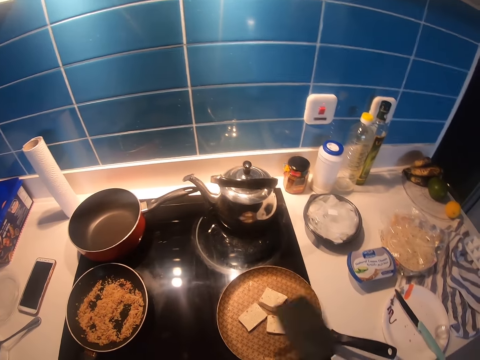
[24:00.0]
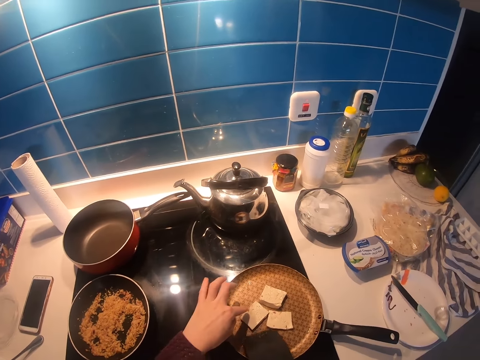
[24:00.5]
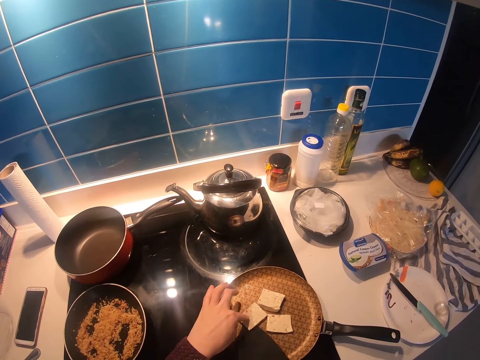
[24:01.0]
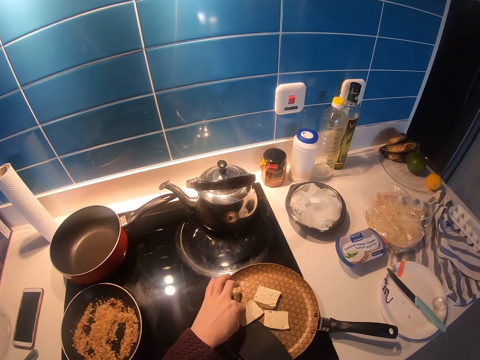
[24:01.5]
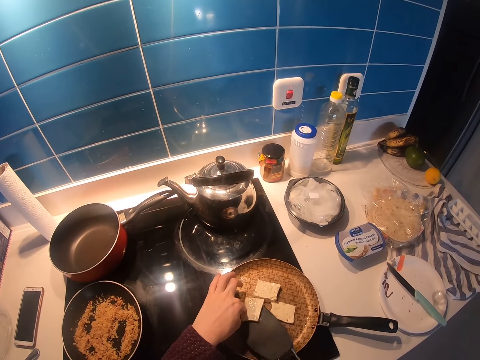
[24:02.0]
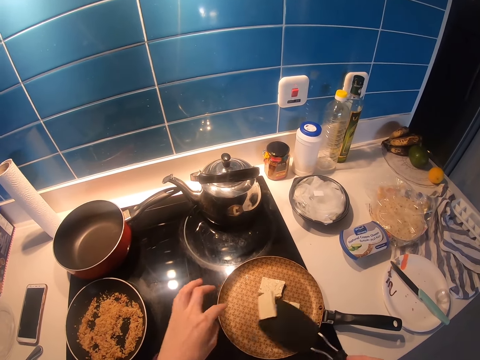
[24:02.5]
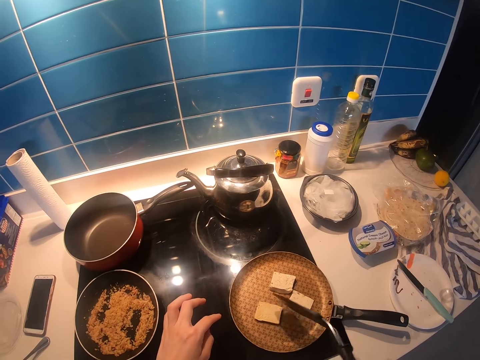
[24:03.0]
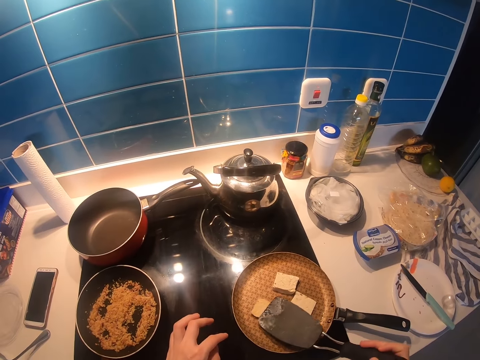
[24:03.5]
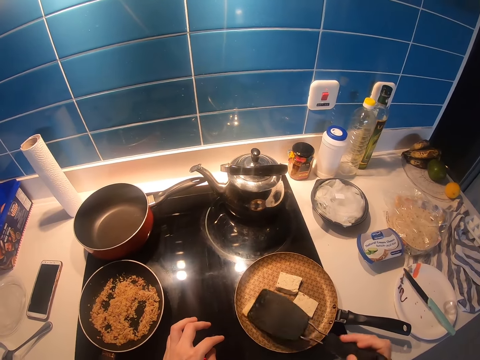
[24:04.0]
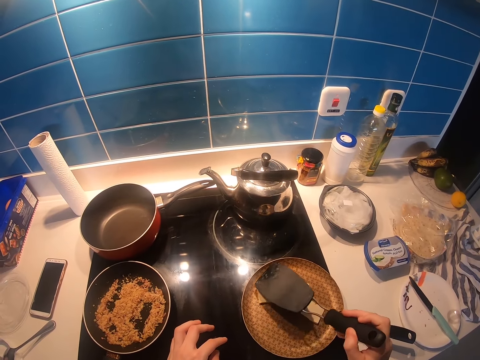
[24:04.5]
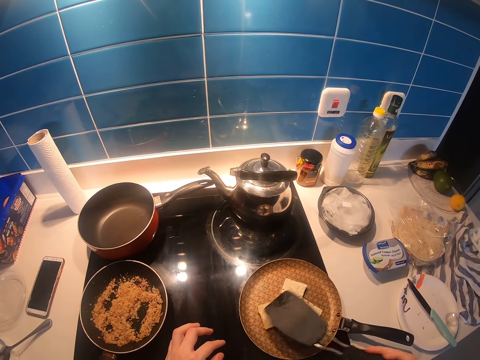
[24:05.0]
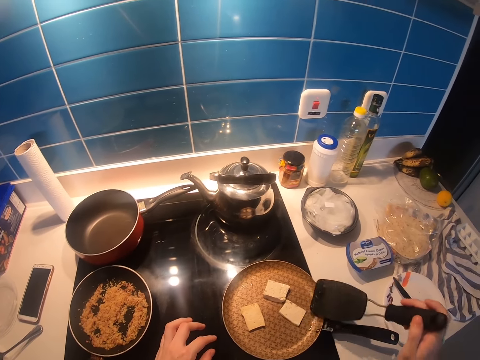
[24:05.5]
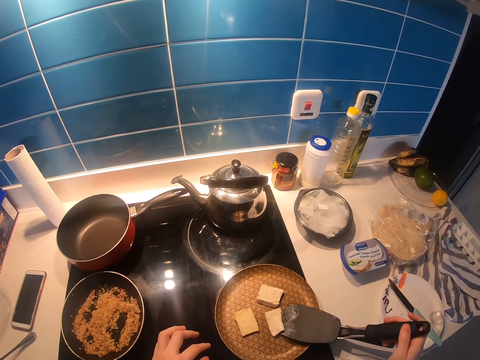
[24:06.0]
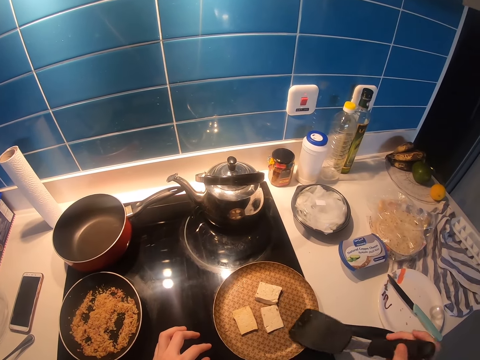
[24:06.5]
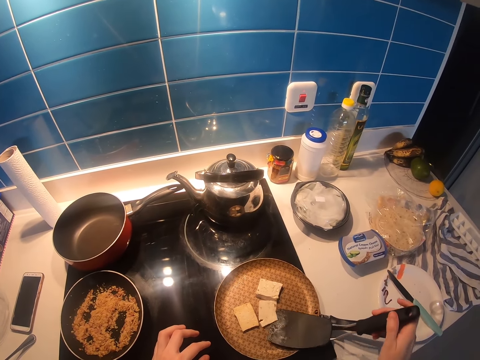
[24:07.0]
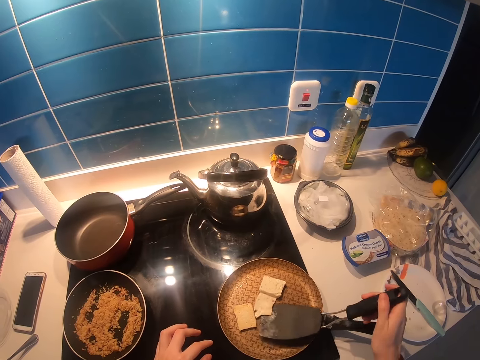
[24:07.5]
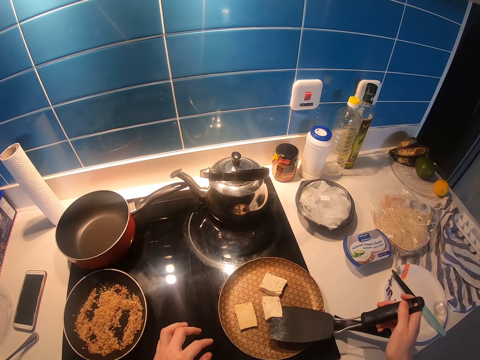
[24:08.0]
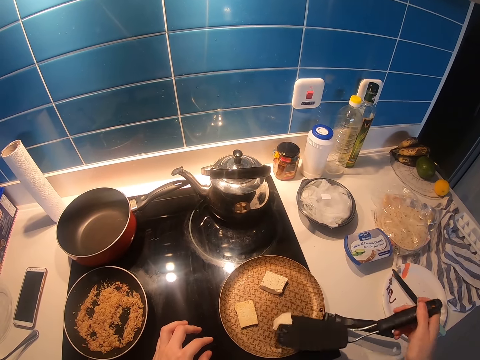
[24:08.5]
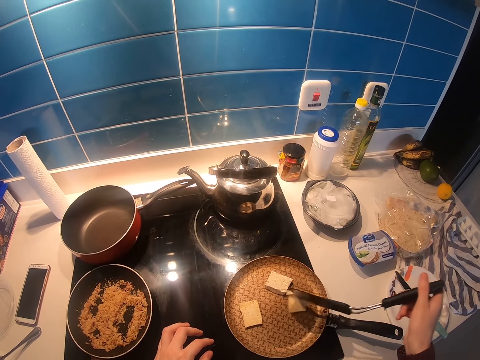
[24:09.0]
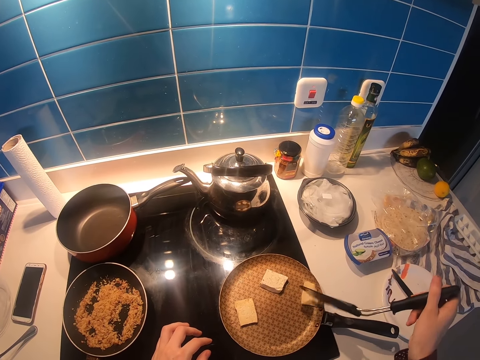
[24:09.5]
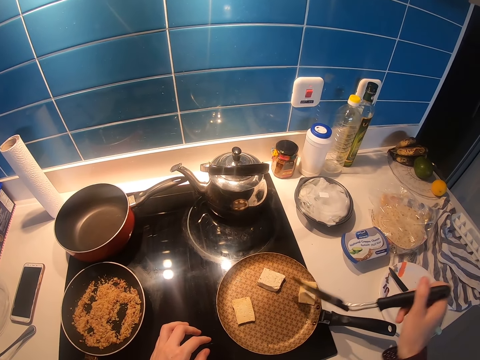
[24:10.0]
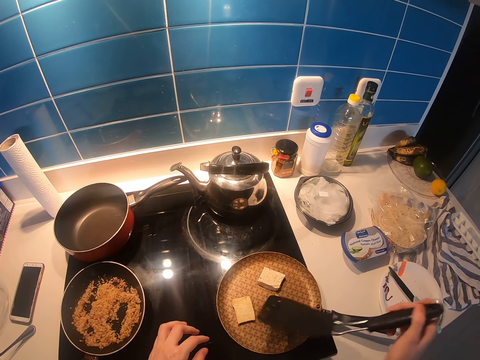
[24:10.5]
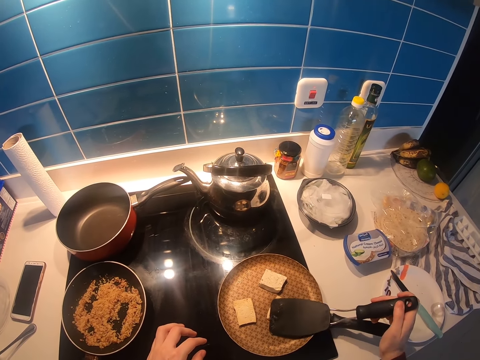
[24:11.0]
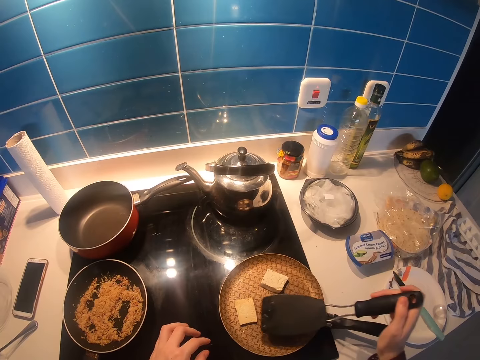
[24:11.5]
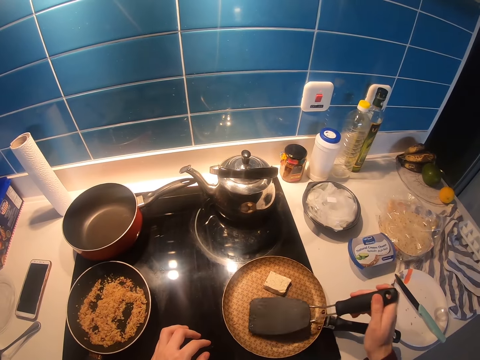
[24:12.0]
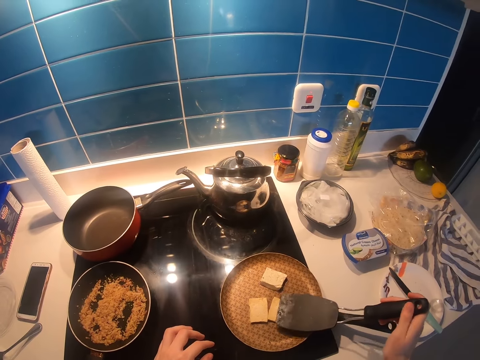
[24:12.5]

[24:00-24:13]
The camera wearer holds the spoon with the right hand. They hold something with the left hand. They pick up something with the spoon. They turn the butter over. They press something with the spoon. They turn something. They press something with the spoon.

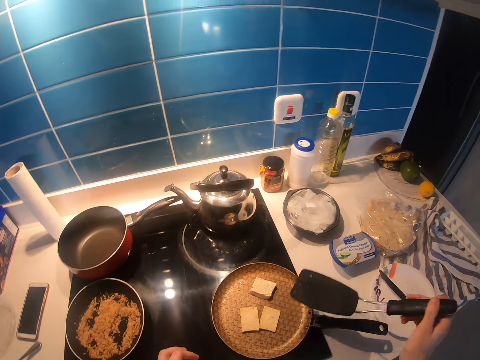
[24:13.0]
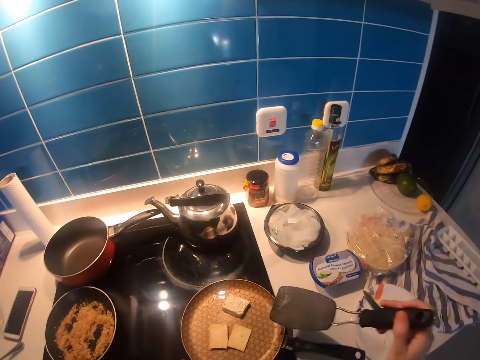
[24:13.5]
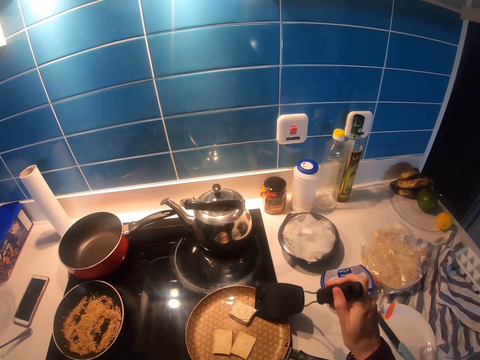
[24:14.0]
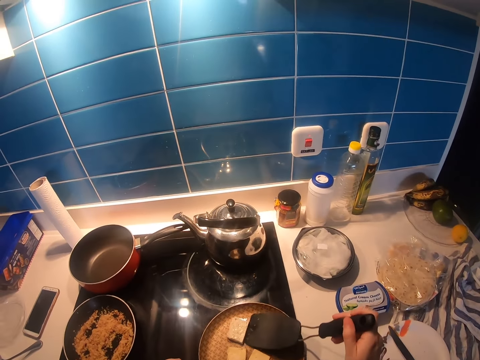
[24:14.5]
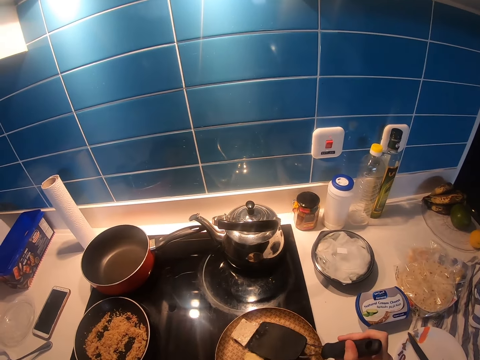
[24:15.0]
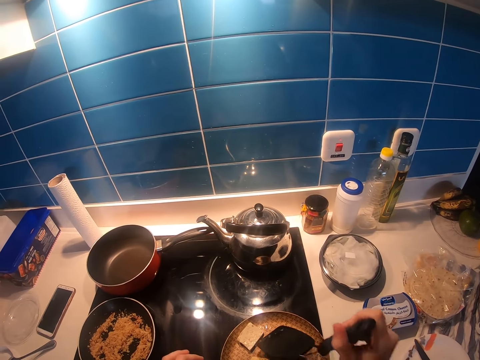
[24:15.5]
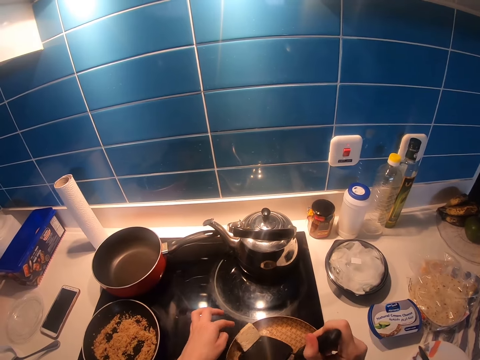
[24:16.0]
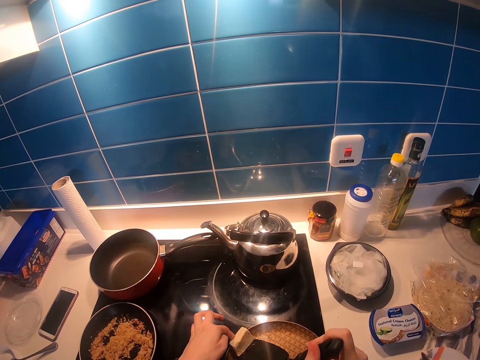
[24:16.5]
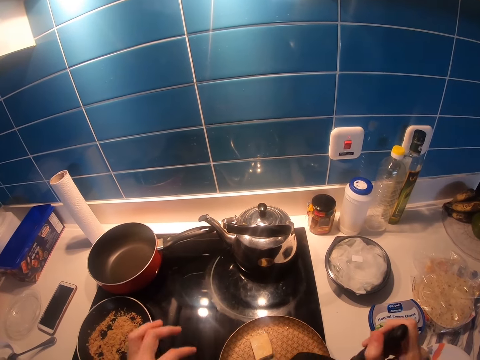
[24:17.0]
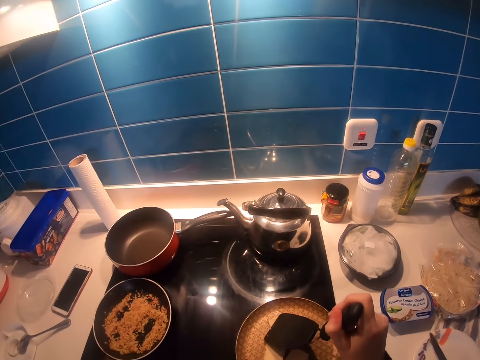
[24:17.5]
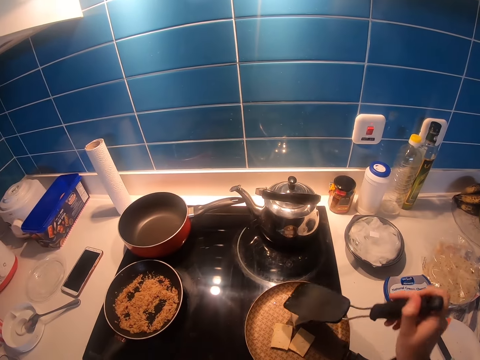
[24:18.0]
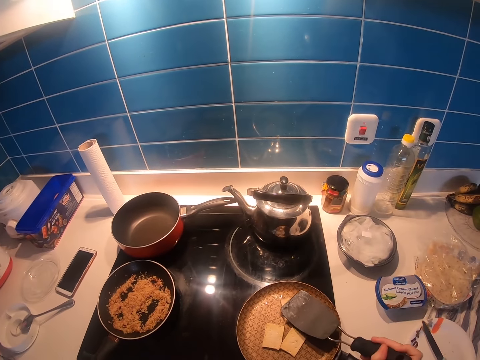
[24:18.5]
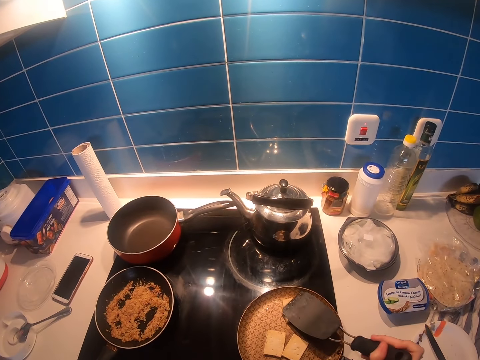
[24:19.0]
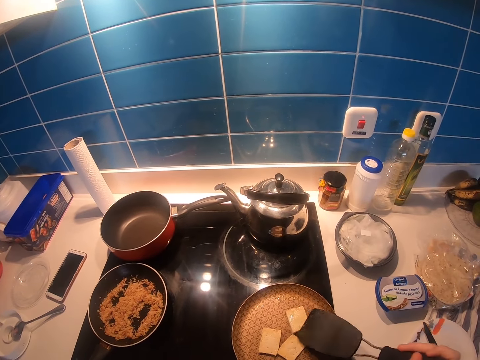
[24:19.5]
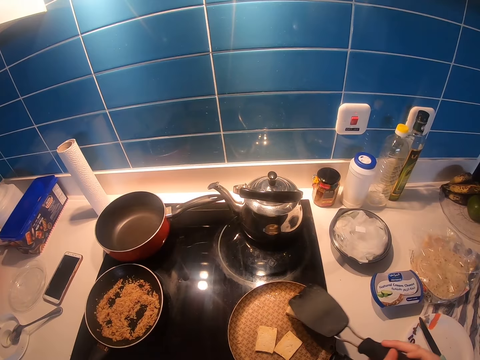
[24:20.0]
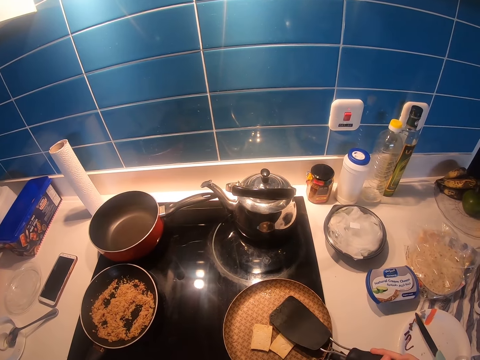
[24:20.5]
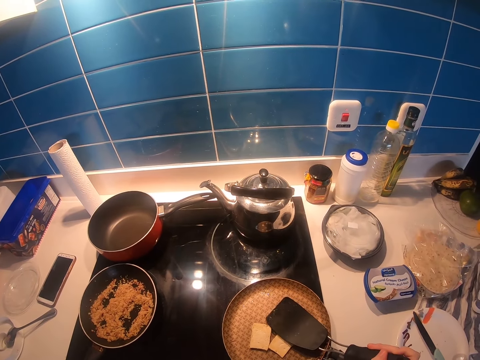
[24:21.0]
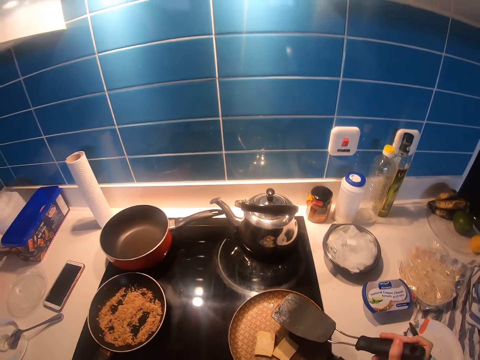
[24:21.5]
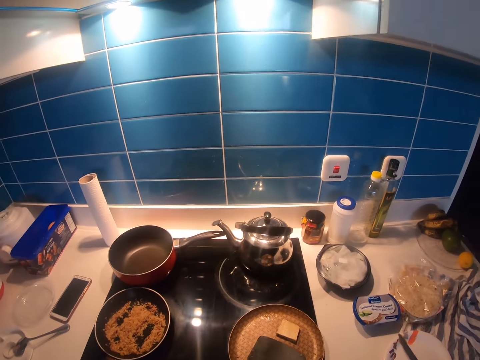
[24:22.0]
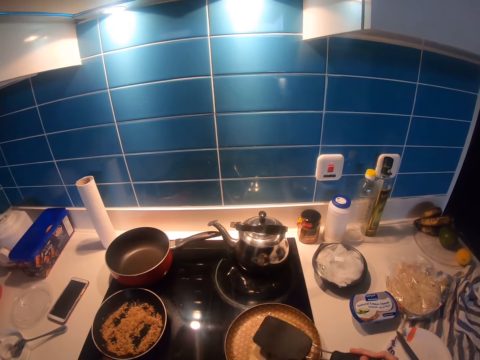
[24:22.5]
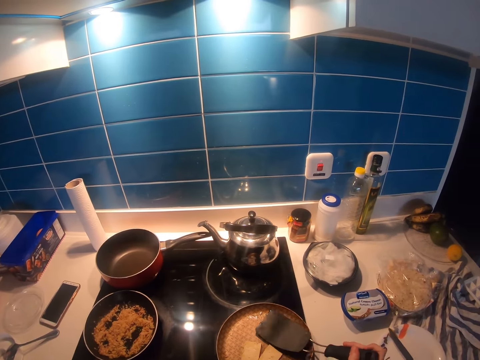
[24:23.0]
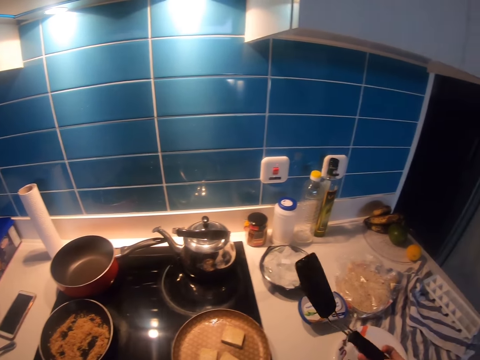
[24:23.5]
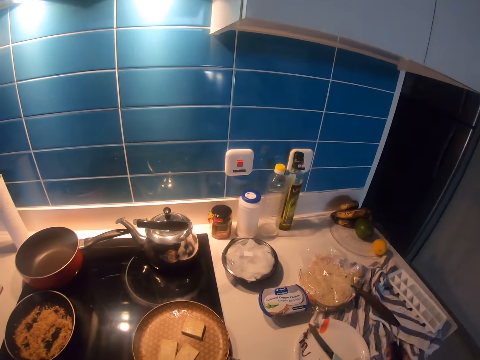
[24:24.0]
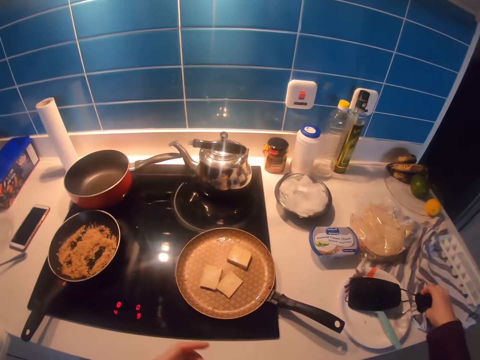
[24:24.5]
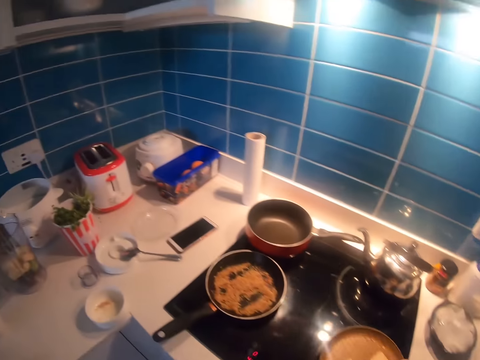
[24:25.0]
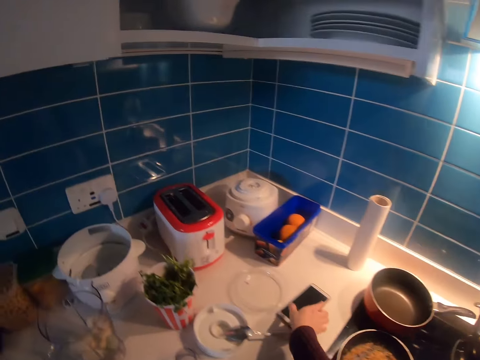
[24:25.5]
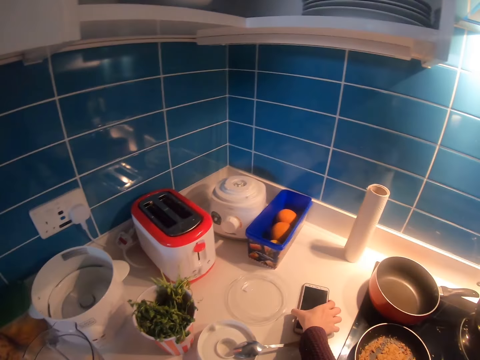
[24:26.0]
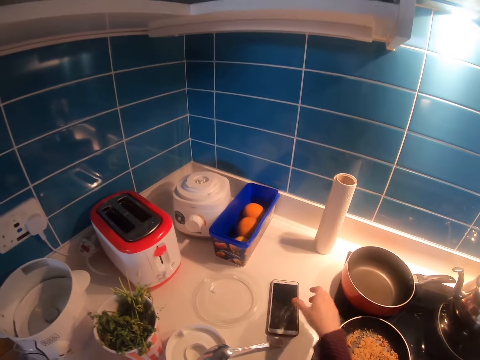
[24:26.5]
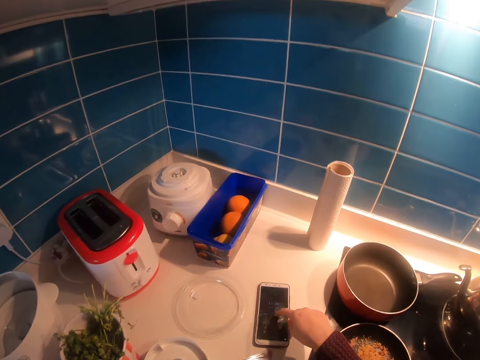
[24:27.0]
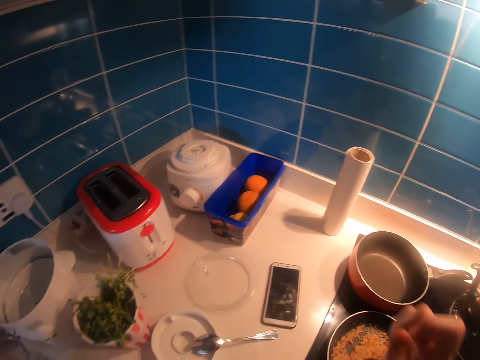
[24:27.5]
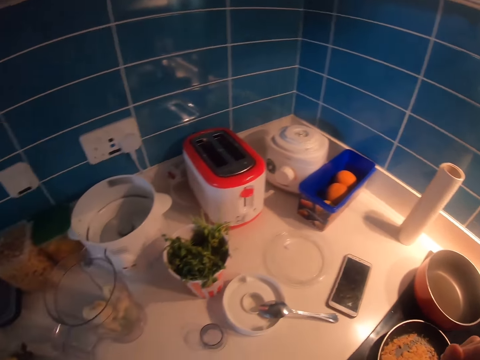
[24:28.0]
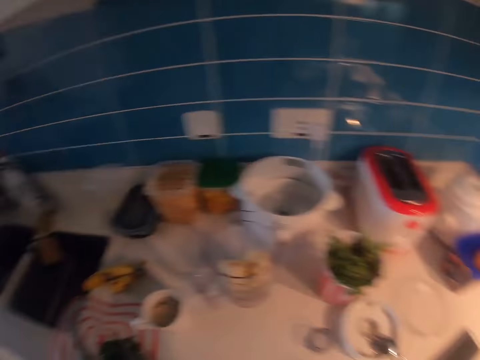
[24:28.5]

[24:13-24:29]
The camera wearer holds the spoon. They pick up something. They turn something with the spoon. They press something with the spoon. They hold the spoon. They drop the flat spoon on the plate. They move toward the phone. They turn the phone. They operate the phone. They scroll the phone. They look at the phone.
